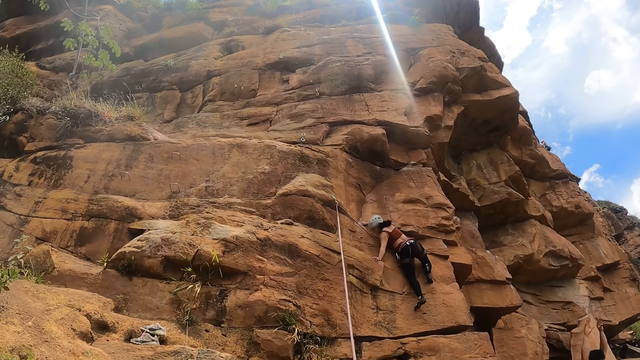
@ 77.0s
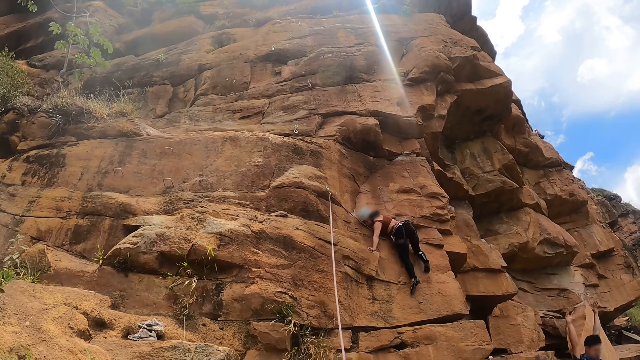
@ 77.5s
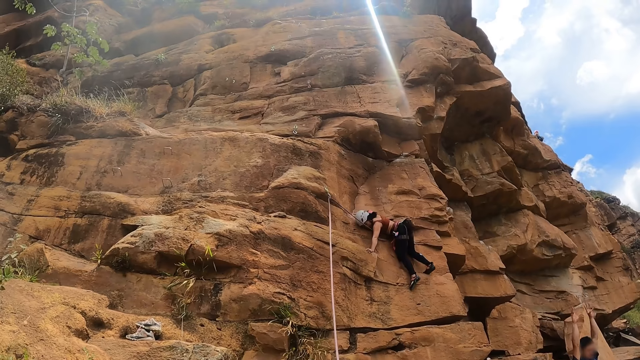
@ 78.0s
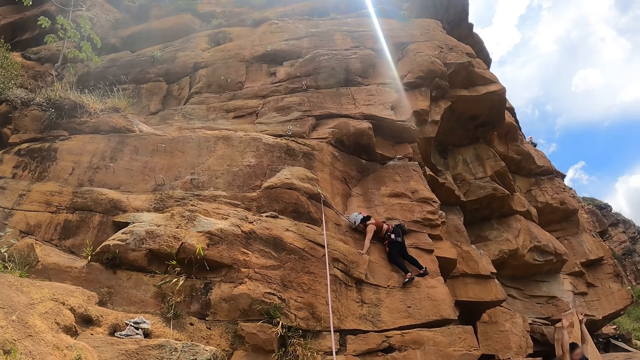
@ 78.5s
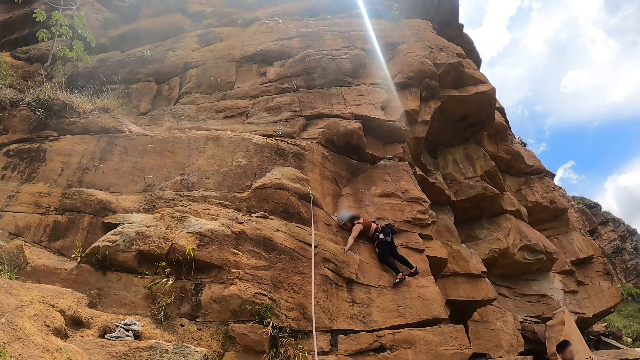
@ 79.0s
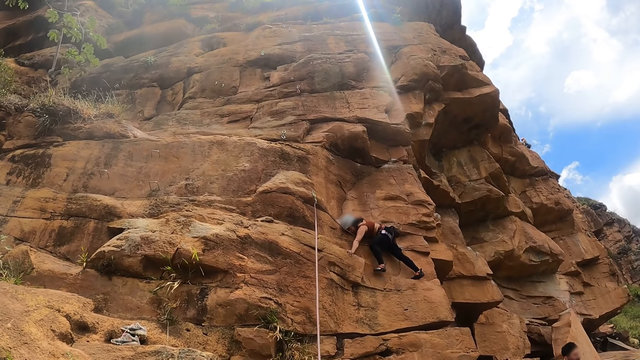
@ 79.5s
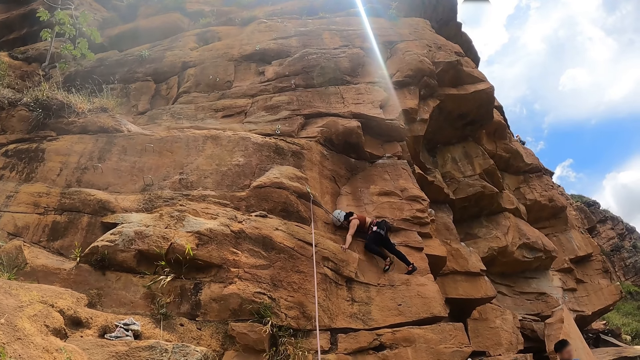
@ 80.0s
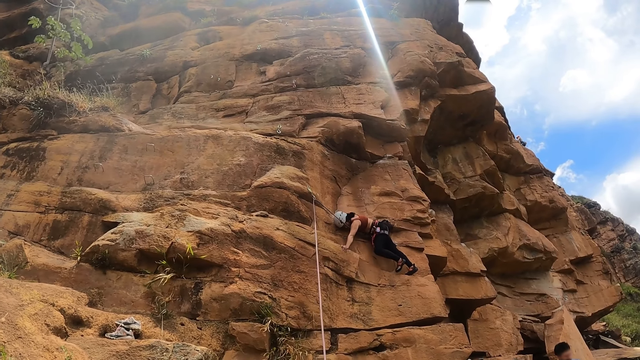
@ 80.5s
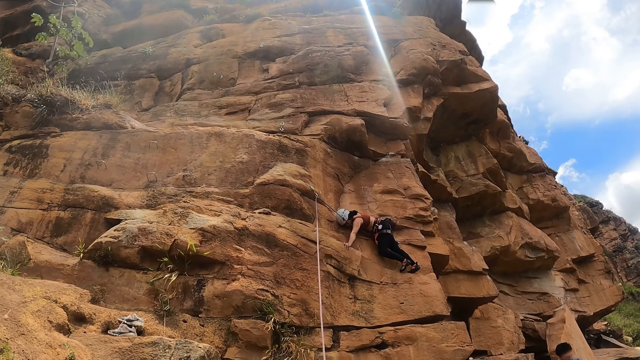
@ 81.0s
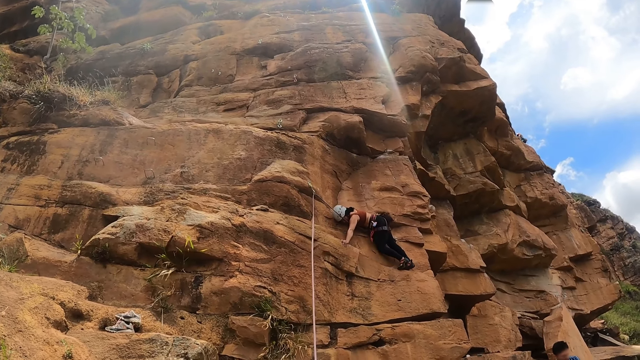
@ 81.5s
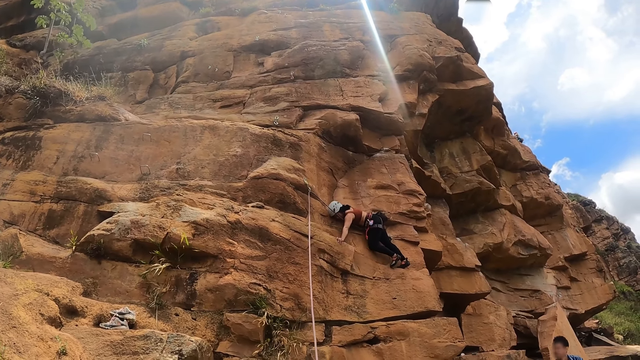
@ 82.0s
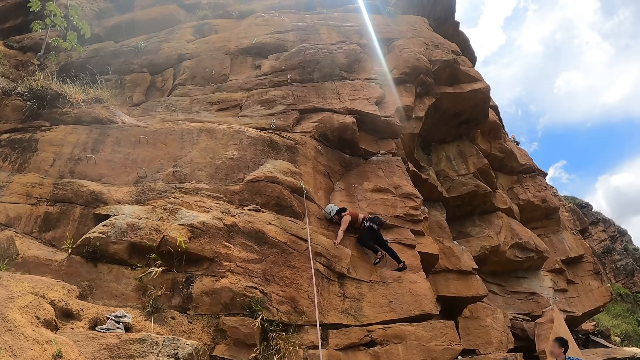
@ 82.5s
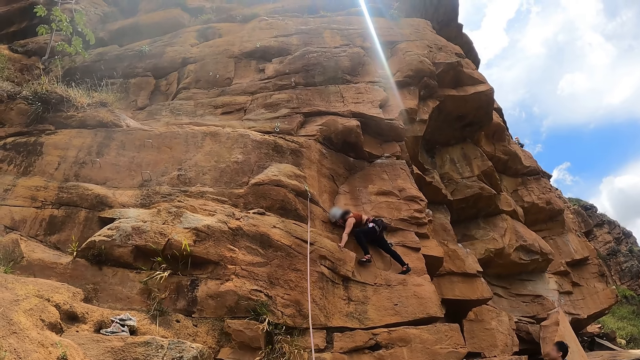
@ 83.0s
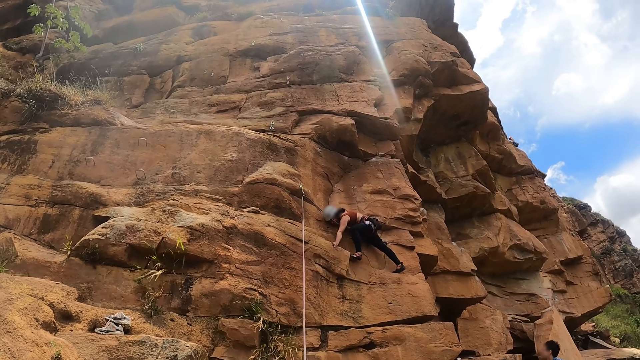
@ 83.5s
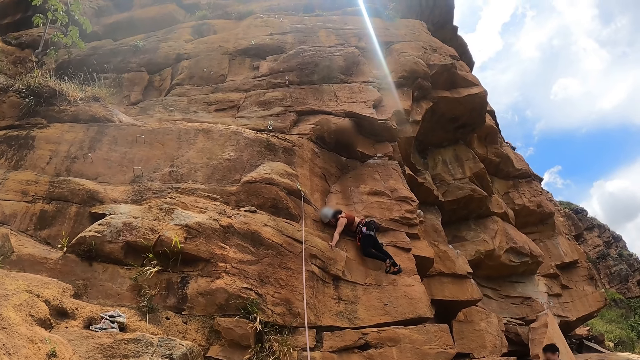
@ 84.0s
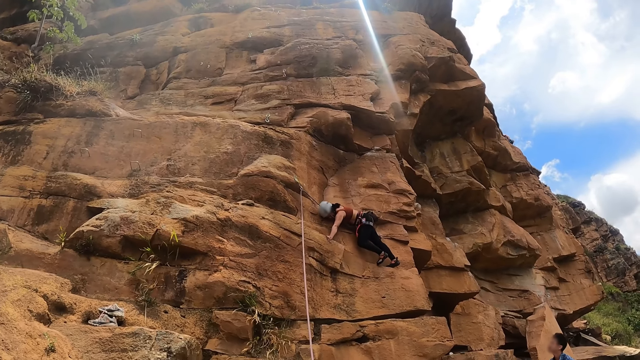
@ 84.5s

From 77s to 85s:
A person waves hands up. A lady climbs the rock.

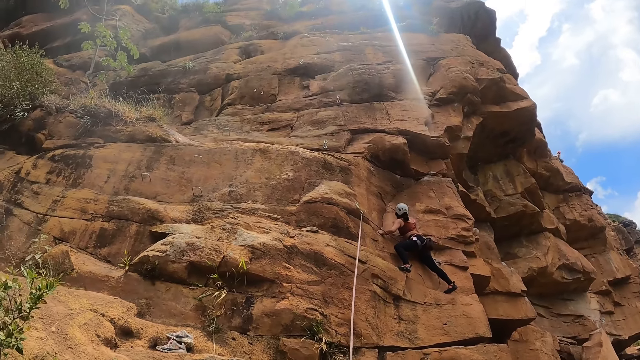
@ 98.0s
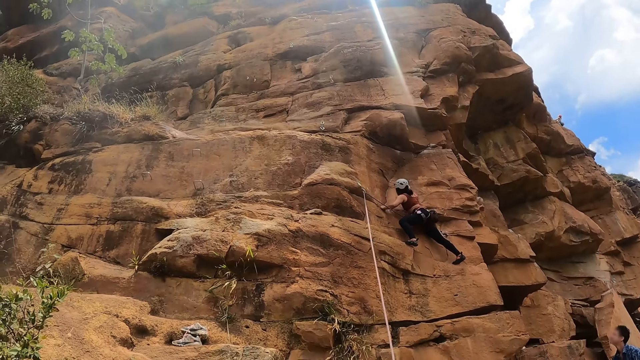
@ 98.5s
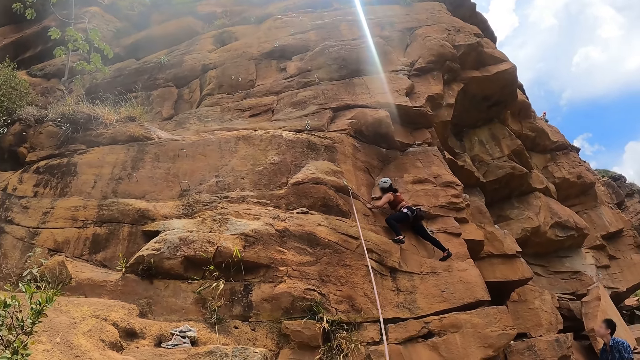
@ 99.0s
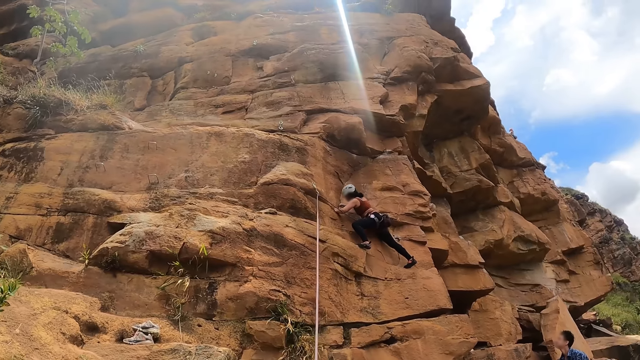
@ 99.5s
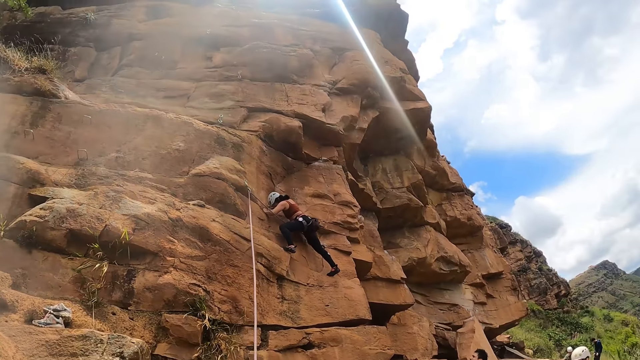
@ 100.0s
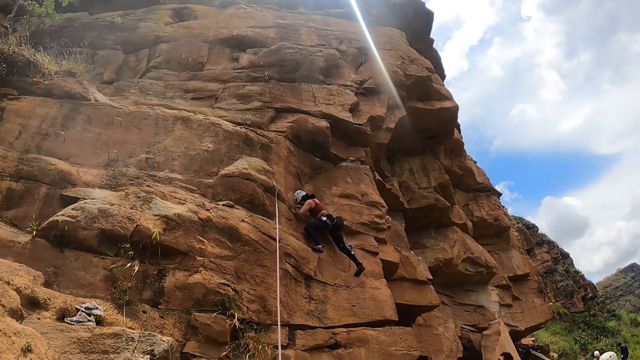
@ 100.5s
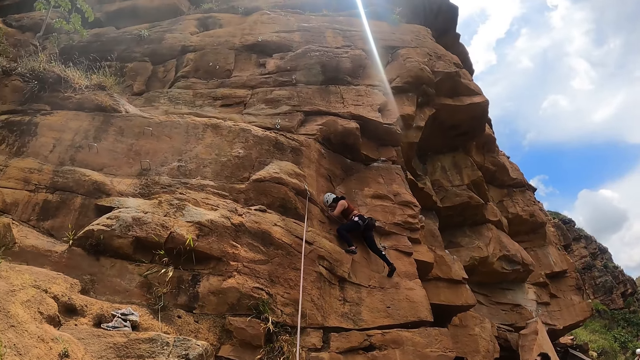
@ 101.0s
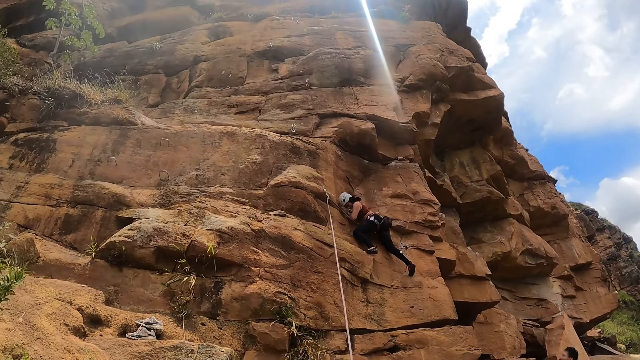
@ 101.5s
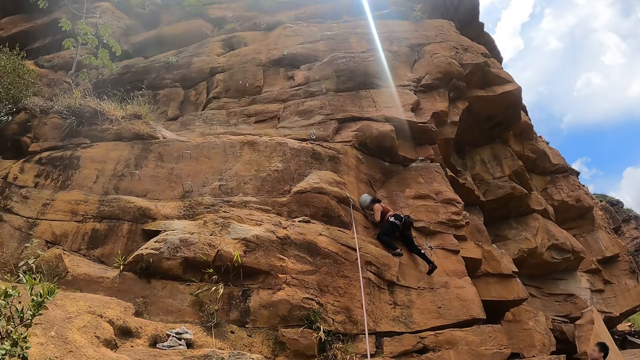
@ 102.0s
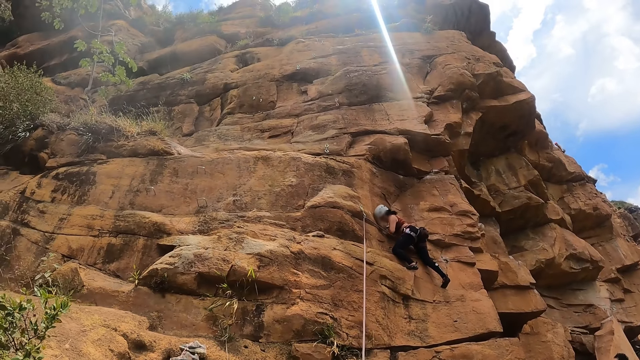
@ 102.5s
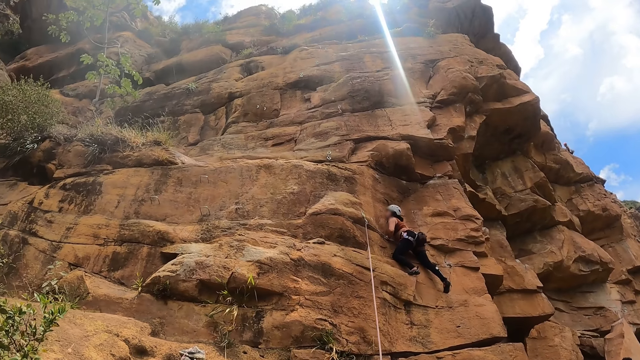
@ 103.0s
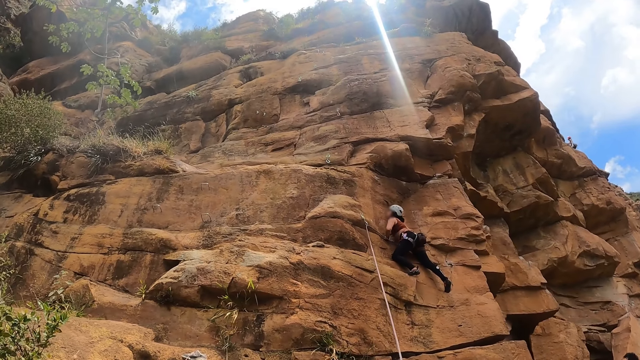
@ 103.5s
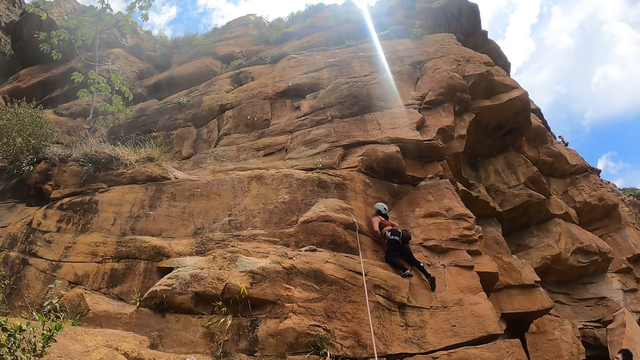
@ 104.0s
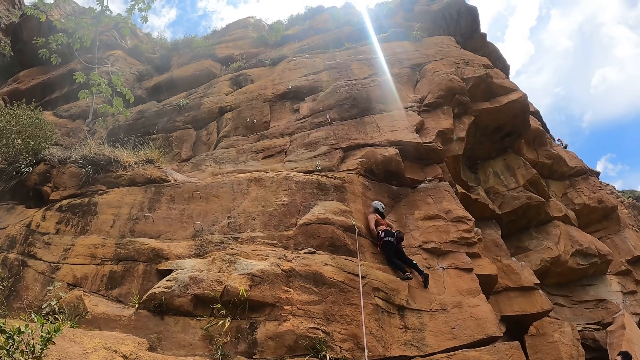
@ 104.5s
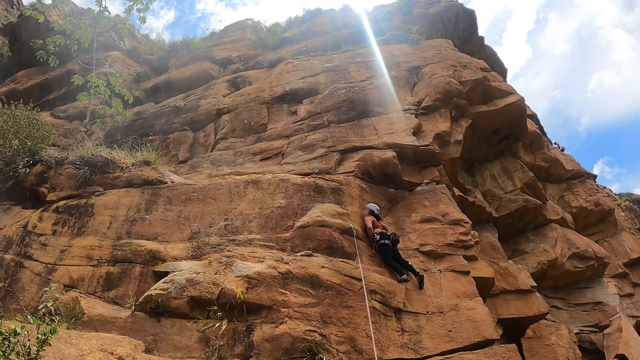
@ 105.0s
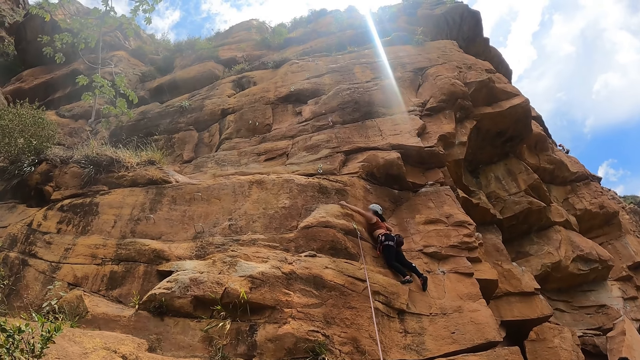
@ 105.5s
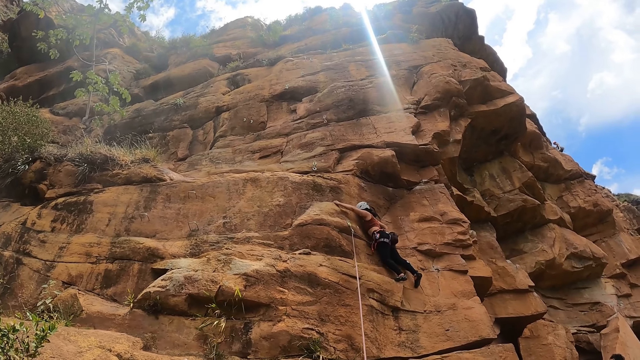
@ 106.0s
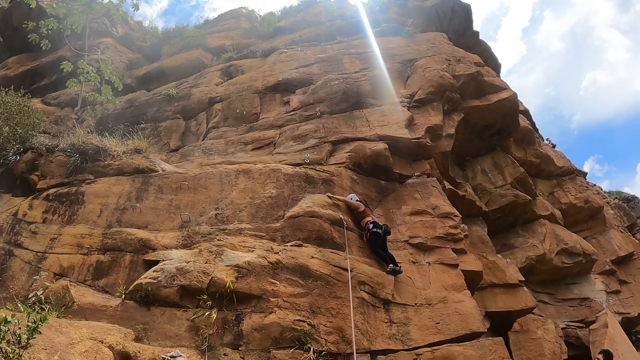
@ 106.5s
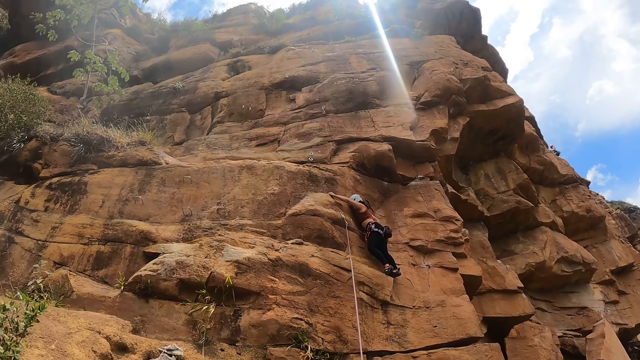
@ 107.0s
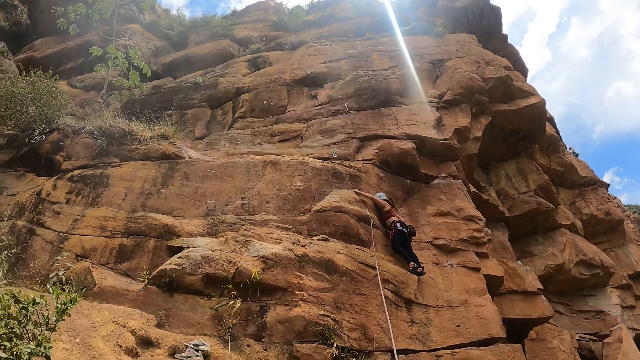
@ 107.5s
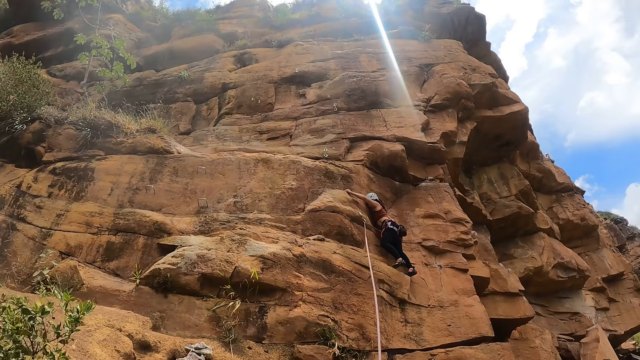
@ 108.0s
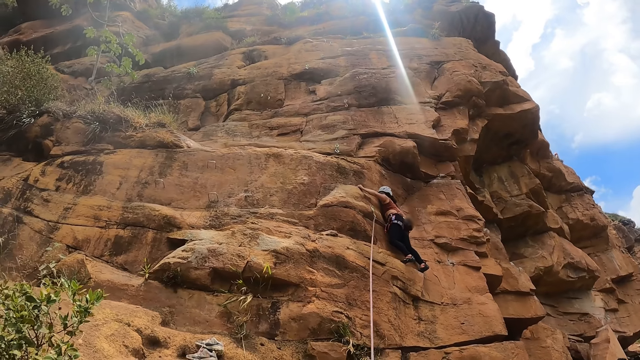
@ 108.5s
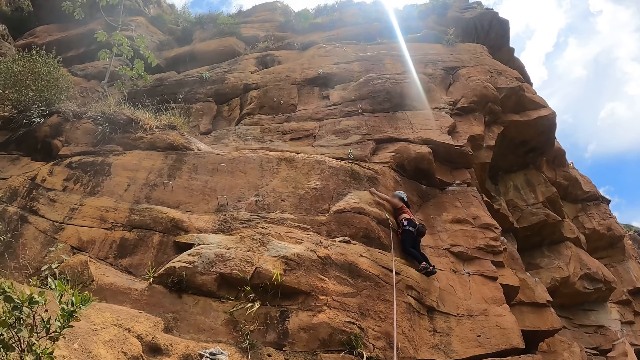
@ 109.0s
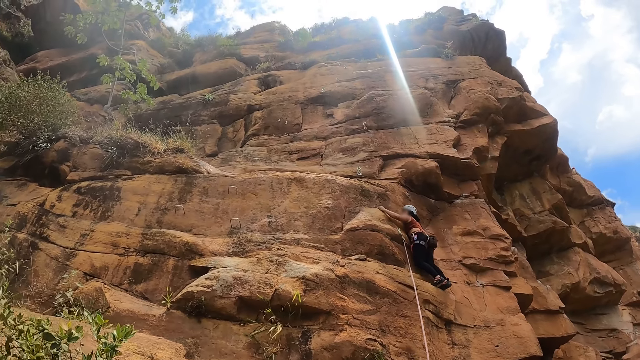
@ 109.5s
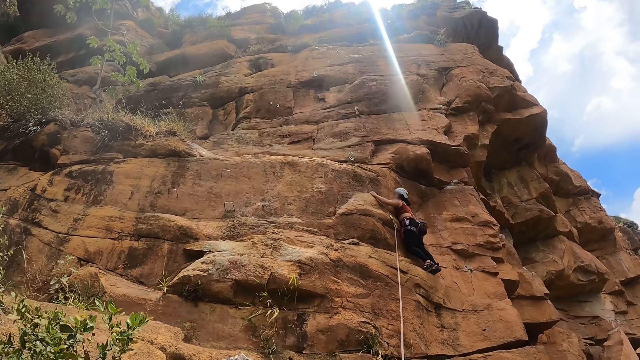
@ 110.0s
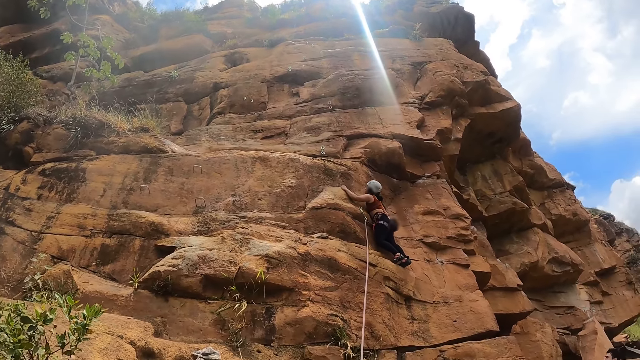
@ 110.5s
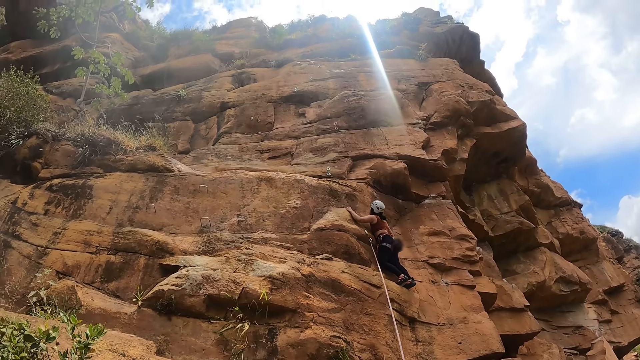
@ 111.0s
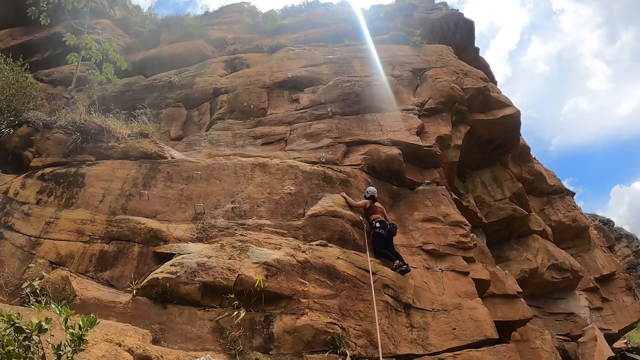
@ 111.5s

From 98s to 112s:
The camera wearer stares around. They stare at the lady on the rock. The lady climbs the rock.
